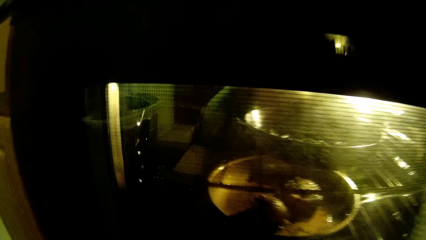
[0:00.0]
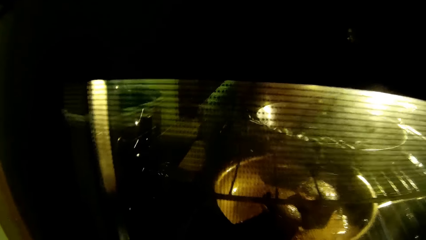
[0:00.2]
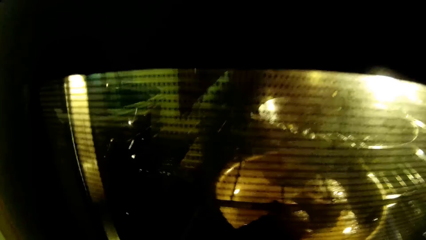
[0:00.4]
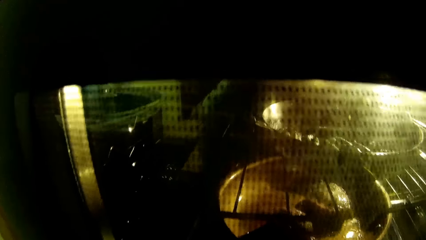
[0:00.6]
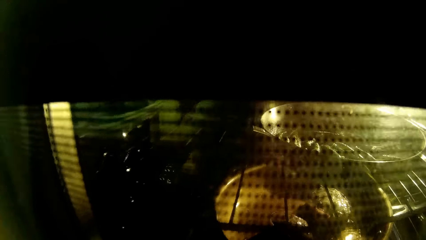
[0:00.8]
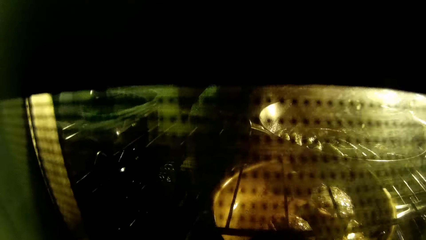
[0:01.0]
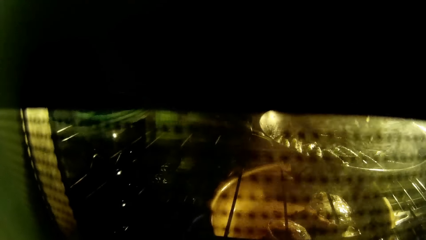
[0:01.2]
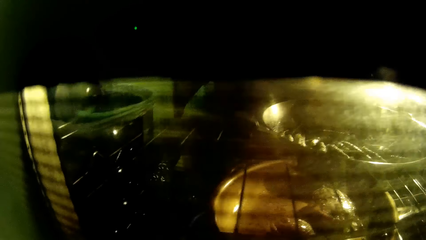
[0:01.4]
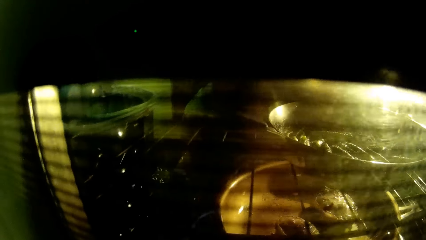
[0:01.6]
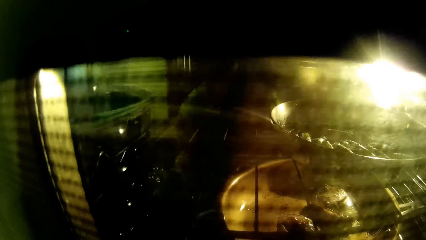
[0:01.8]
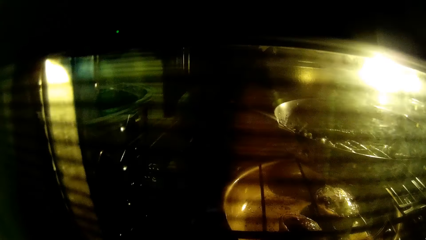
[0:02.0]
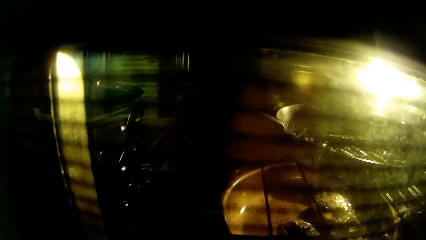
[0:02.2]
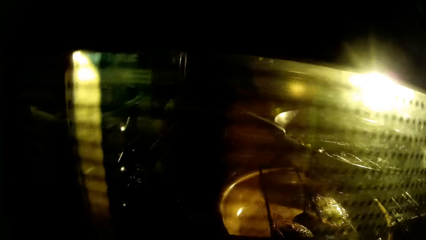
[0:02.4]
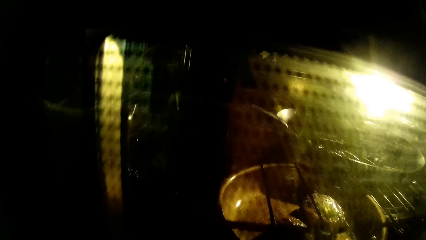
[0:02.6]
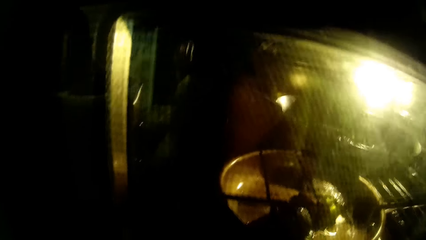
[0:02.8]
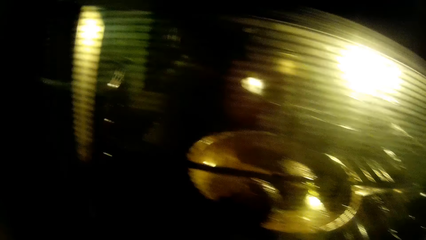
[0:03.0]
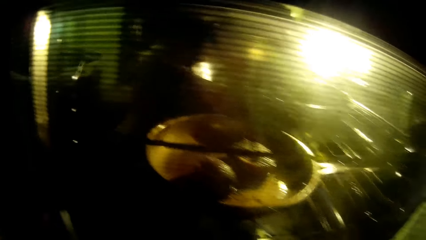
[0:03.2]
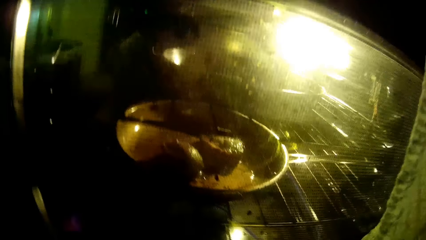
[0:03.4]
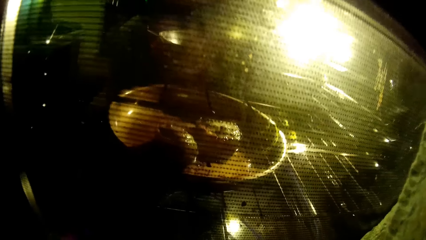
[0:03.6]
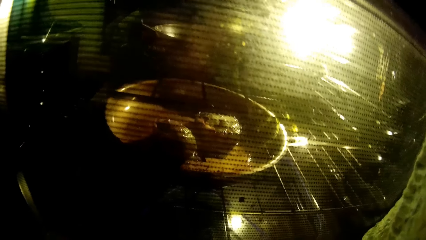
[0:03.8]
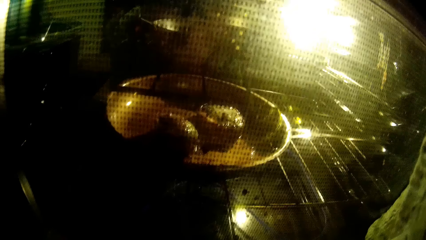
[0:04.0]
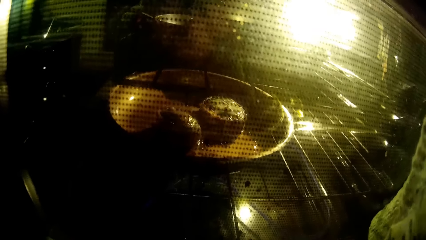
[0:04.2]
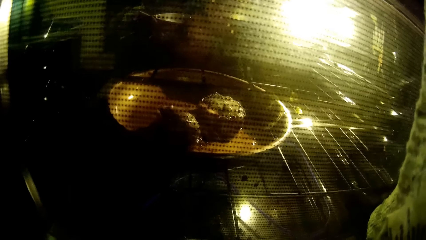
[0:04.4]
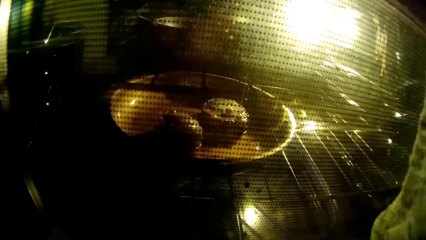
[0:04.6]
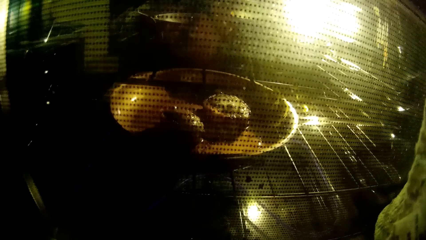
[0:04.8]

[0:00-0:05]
The camera wearer looks at an oven in a kitchen.

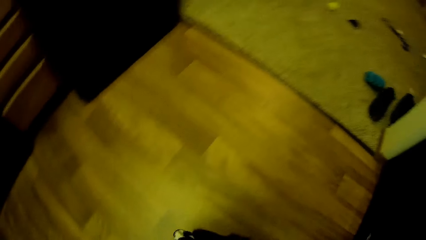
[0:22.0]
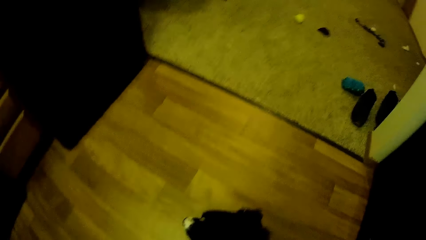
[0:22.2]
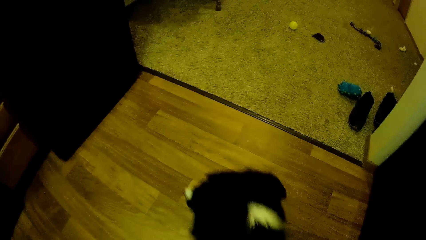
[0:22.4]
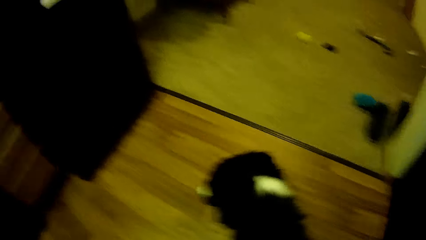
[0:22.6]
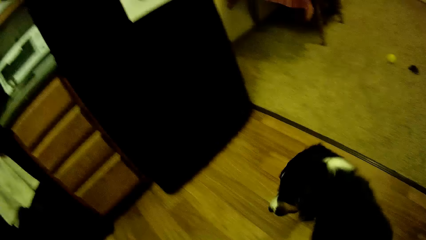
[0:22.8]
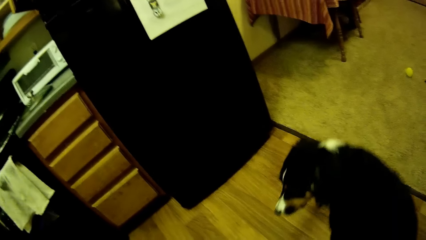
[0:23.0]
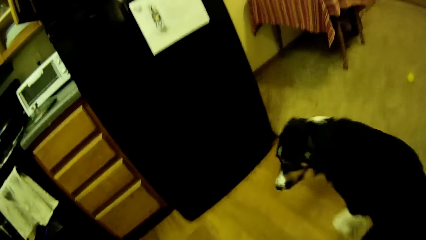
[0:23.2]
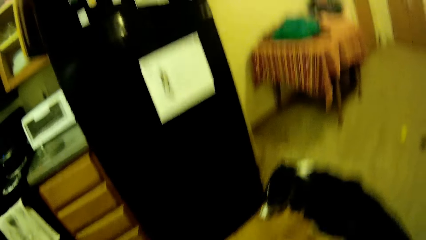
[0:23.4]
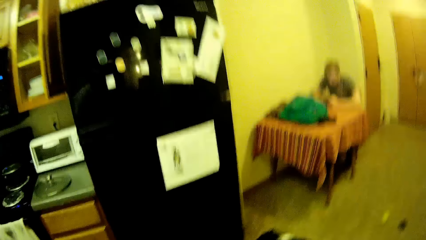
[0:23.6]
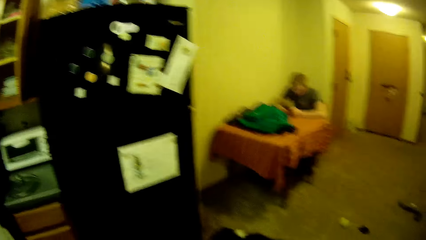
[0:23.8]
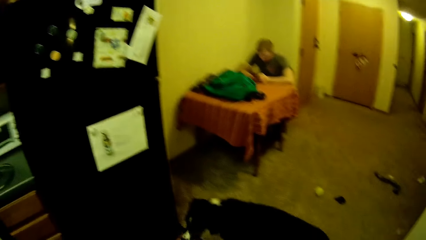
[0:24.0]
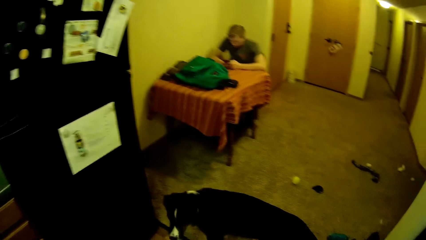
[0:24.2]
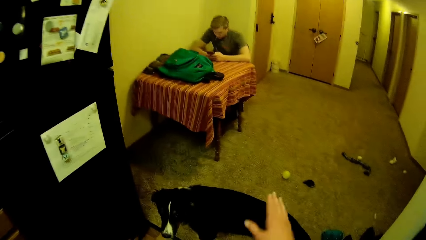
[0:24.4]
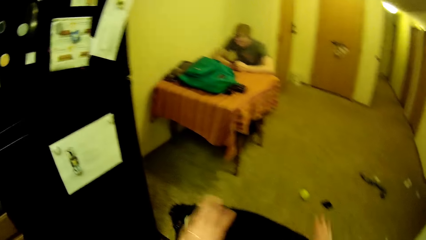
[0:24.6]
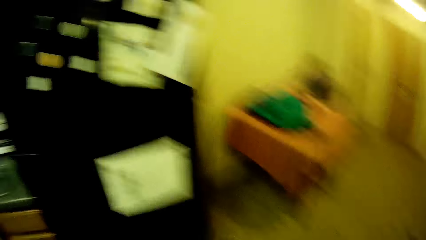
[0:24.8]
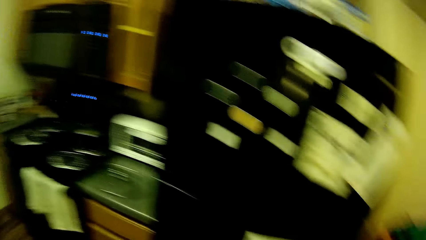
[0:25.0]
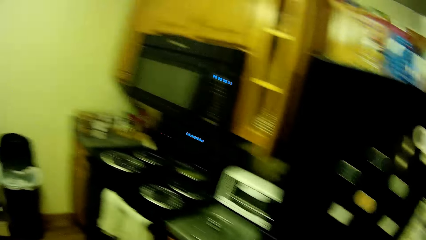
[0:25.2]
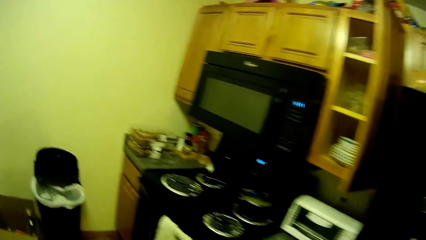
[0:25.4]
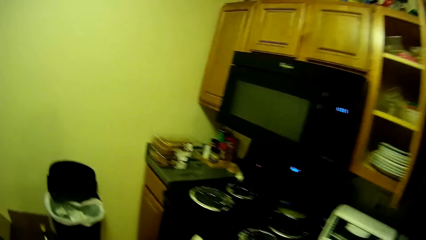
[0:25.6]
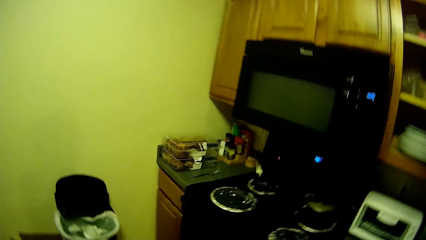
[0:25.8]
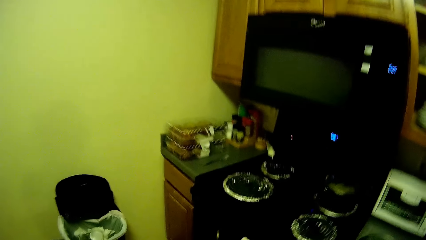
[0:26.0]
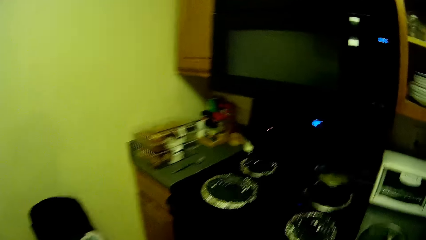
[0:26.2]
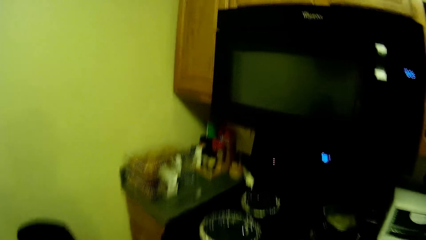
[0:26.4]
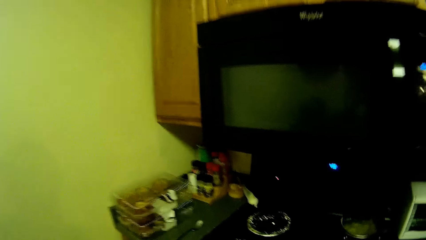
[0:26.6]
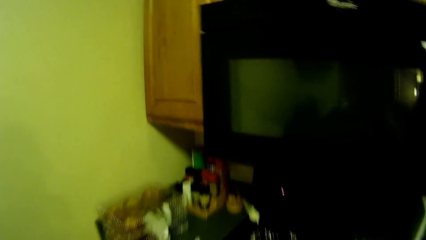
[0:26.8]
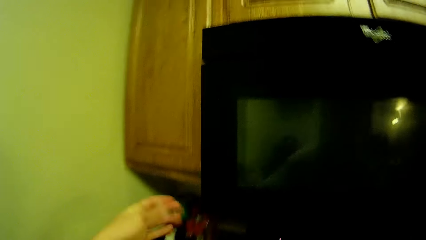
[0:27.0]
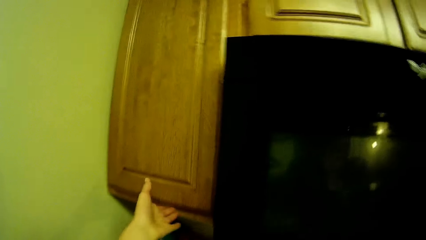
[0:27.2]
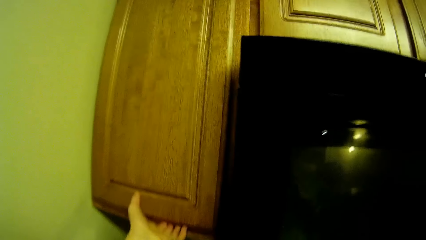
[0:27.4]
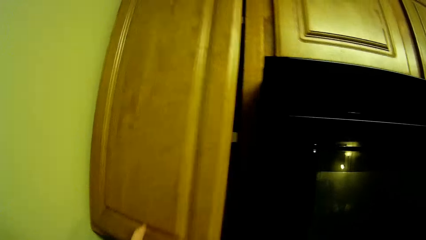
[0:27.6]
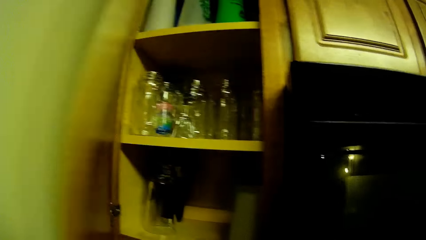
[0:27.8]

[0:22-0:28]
A dog walked past the camera wearer. The camera wearer stretches hands. They move around. They turn around.

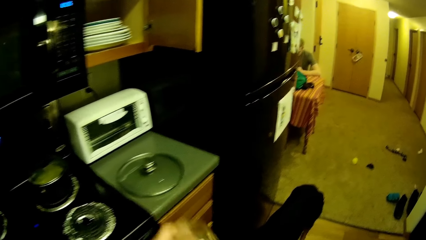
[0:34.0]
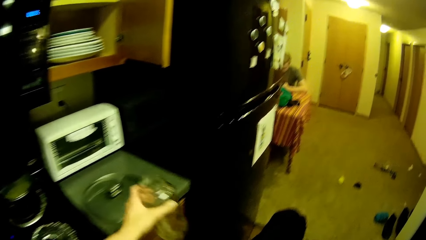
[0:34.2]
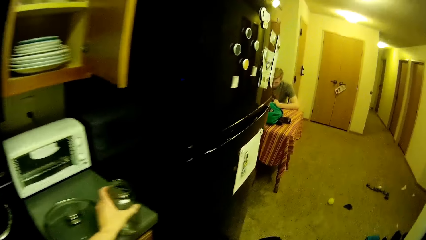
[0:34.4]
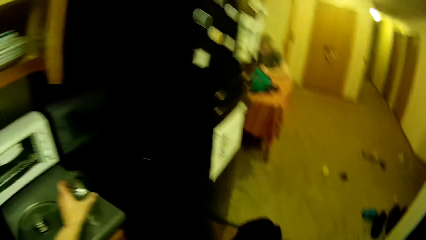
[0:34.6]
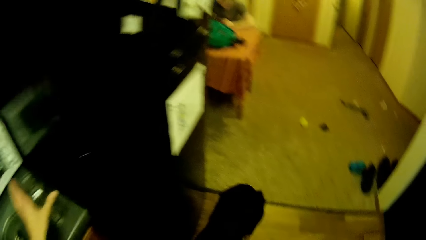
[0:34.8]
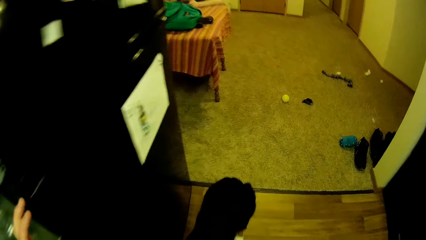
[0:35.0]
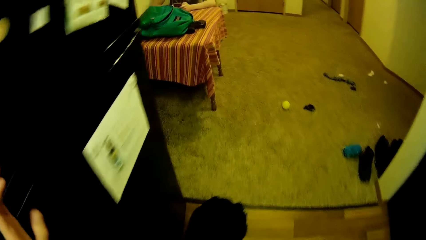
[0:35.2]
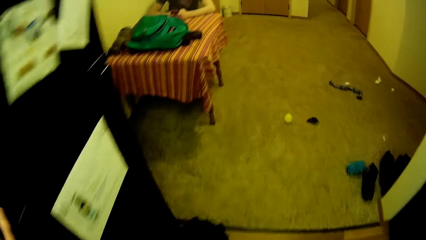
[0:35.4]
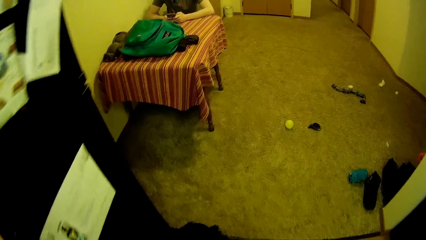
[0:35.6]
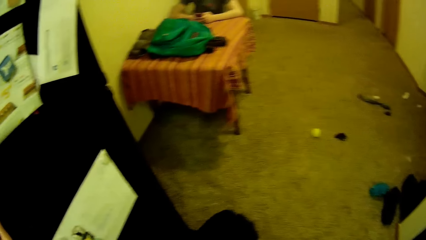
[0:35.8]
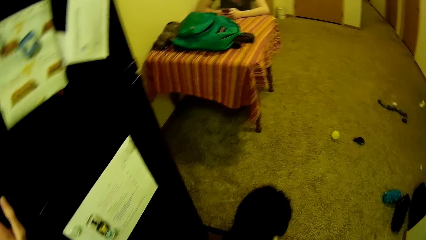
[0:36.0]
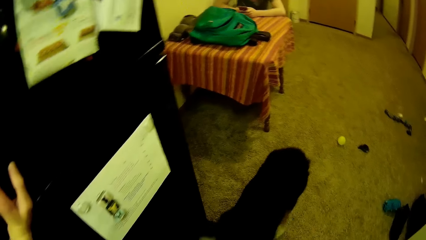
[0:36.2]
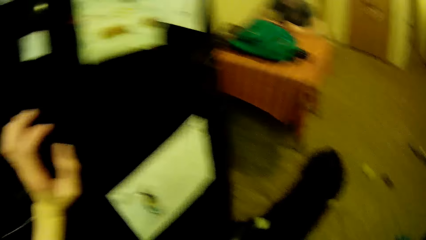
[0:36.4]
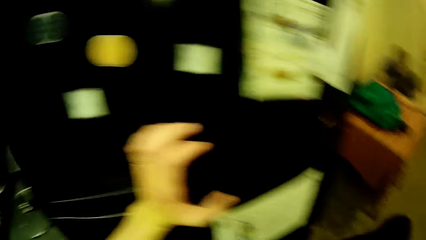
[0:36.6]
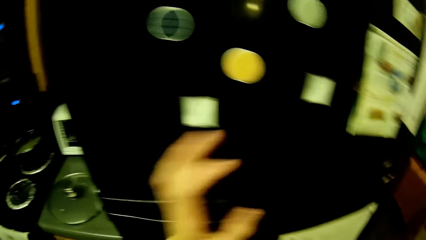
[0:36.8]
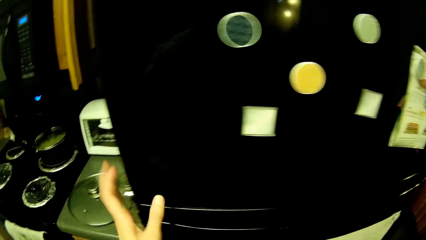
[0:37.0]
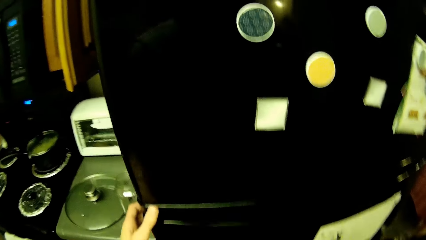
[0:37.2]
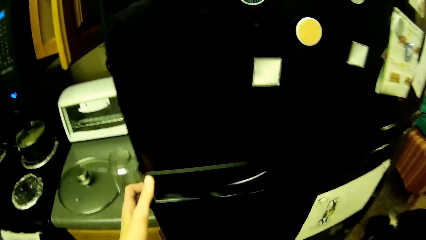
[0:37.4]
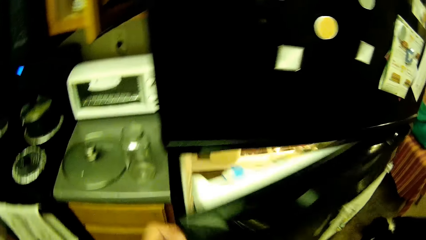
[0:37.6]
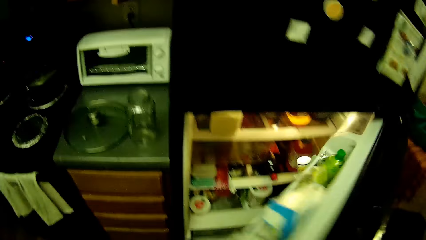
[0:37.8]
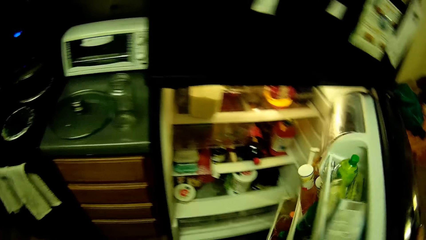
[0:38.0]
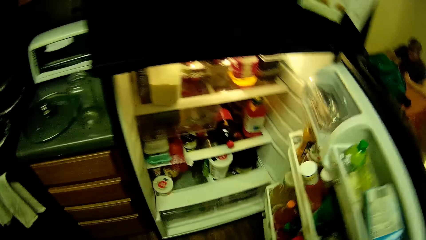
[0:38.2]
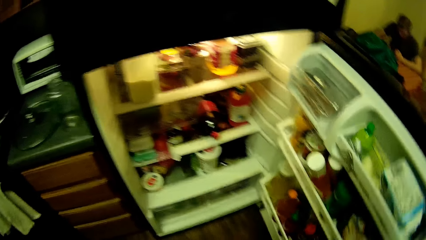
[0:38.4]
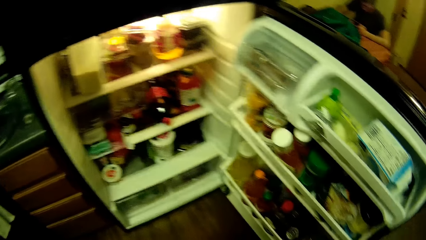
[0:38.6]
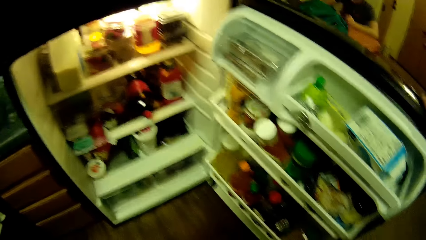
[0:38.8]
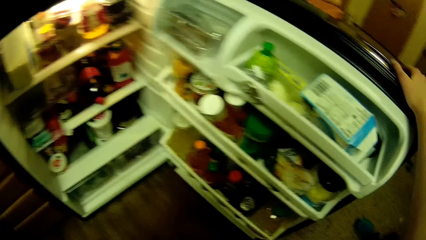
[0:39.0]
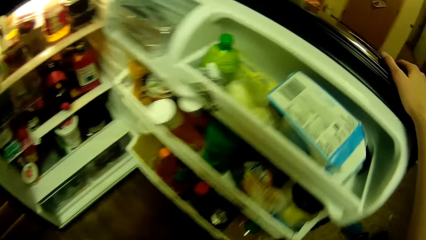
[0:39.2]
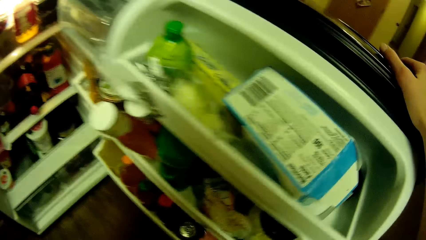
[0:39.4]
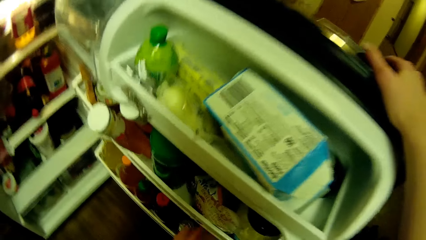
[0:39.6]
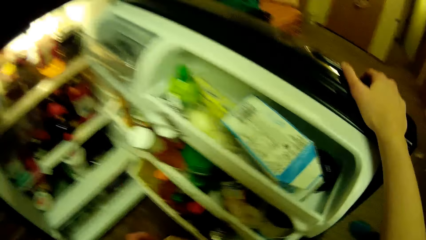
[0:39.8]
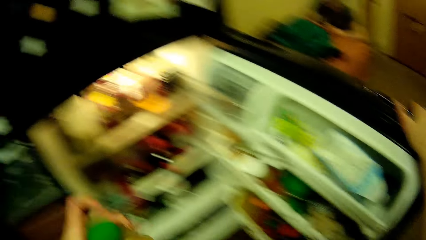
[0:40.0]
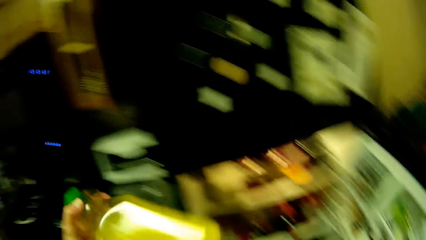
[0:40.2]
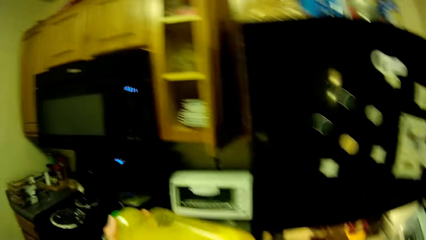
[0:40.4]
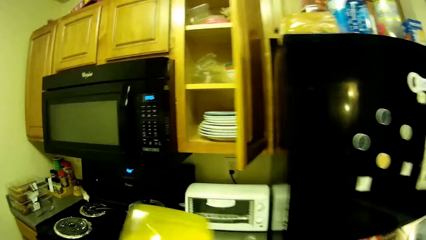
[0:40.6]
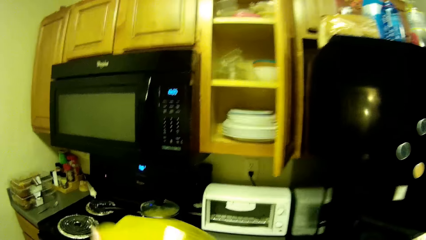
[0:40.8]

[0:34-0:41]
The camera wearer drops the glass cup on the slab. She touches the fridge. The dog walks away. The camera wearer opens the fridge with her right hand. She shakes a container of juice with her left hand.
